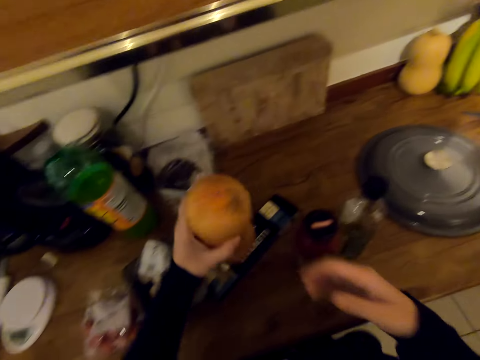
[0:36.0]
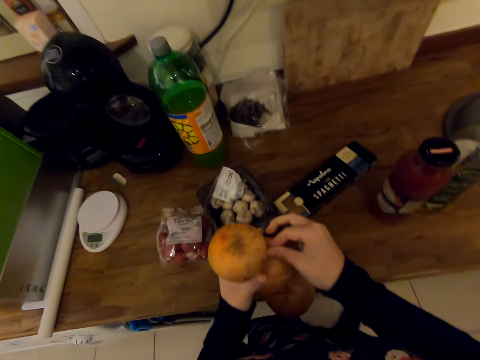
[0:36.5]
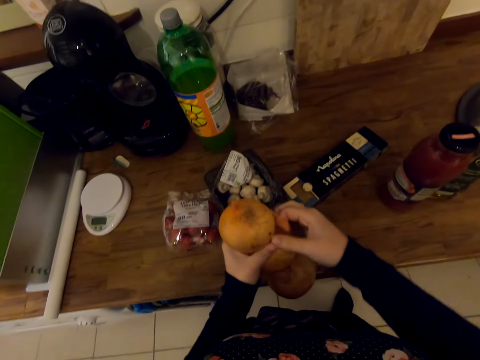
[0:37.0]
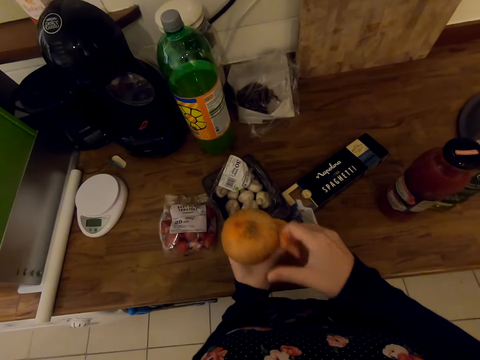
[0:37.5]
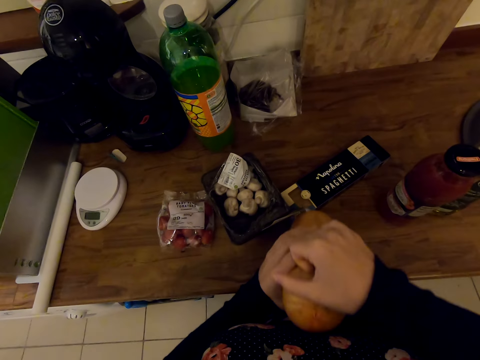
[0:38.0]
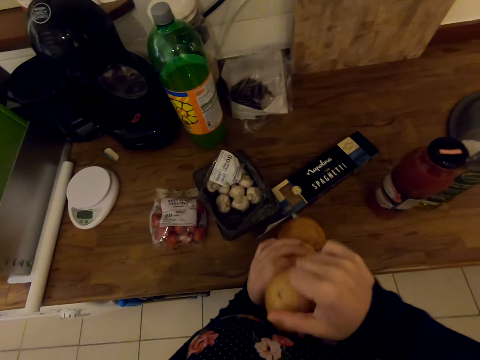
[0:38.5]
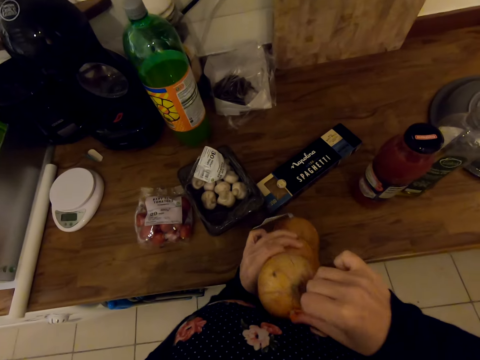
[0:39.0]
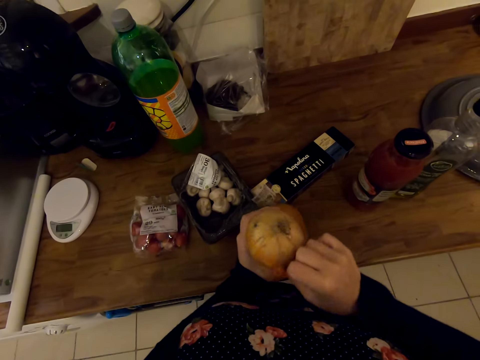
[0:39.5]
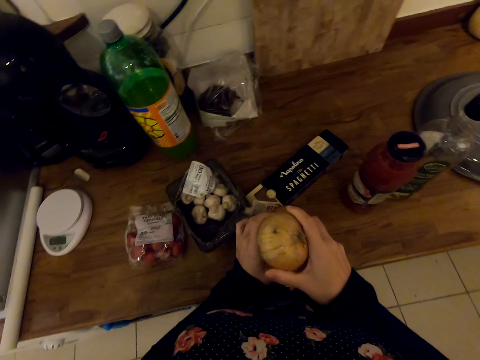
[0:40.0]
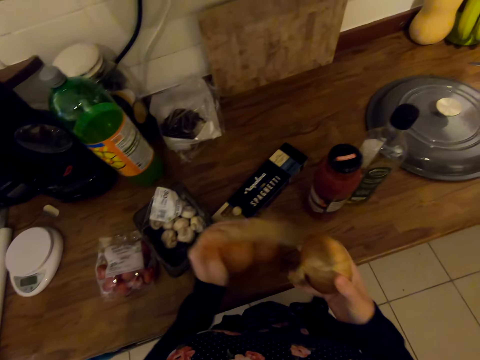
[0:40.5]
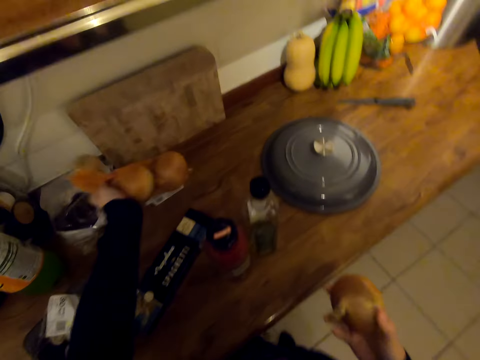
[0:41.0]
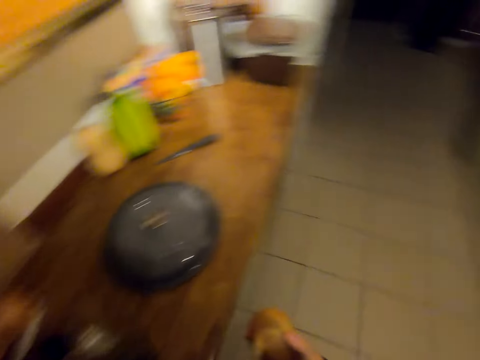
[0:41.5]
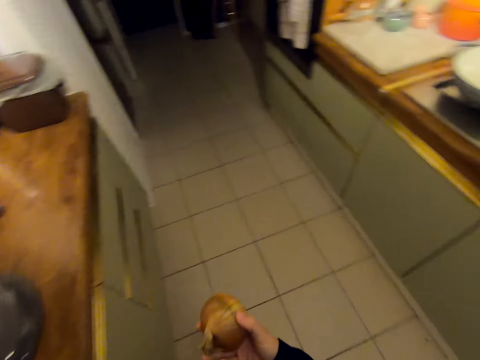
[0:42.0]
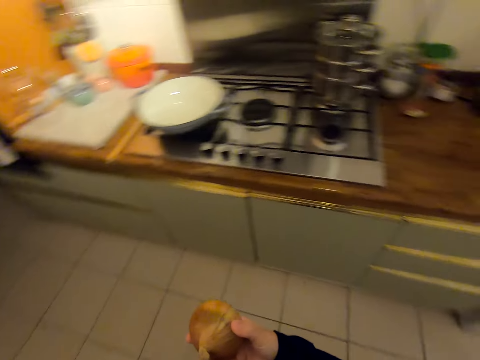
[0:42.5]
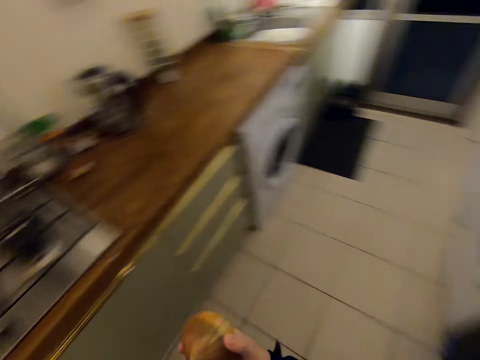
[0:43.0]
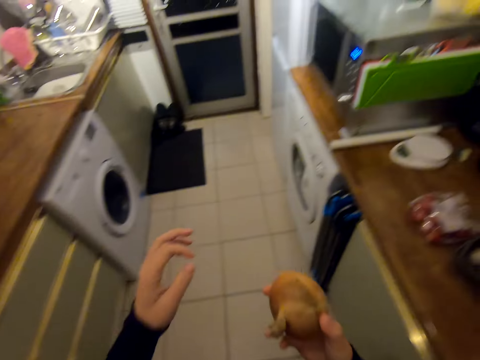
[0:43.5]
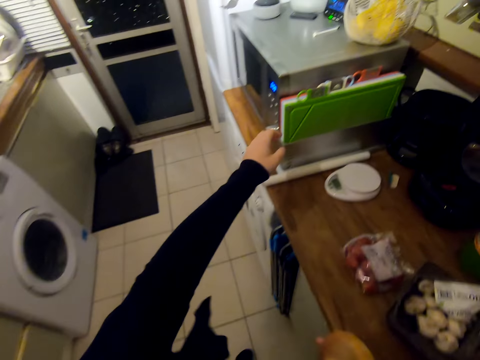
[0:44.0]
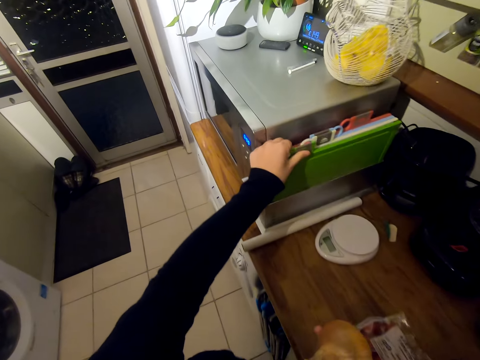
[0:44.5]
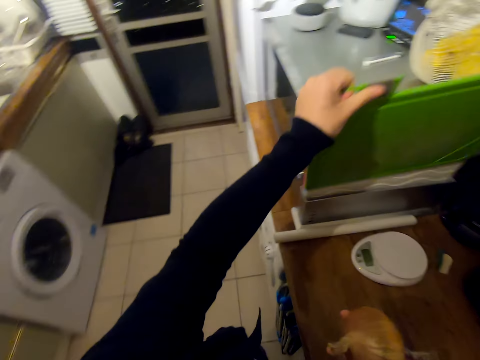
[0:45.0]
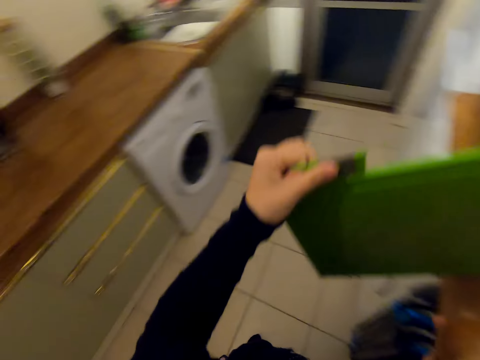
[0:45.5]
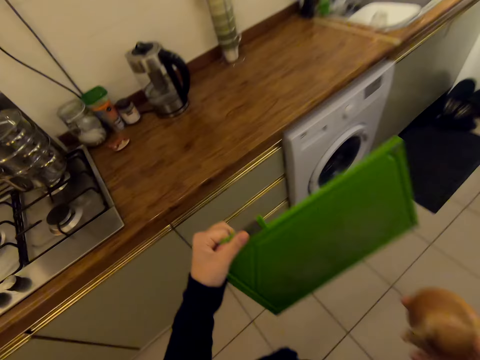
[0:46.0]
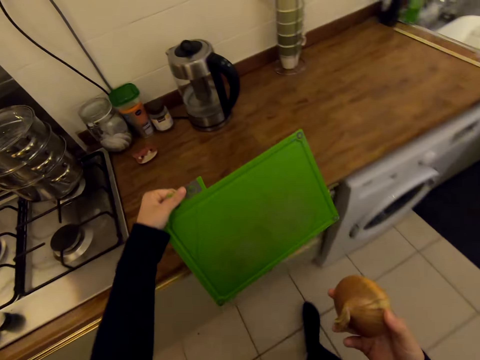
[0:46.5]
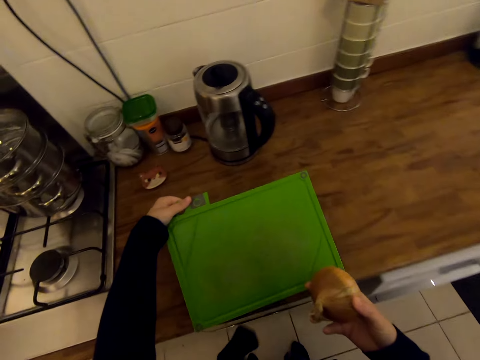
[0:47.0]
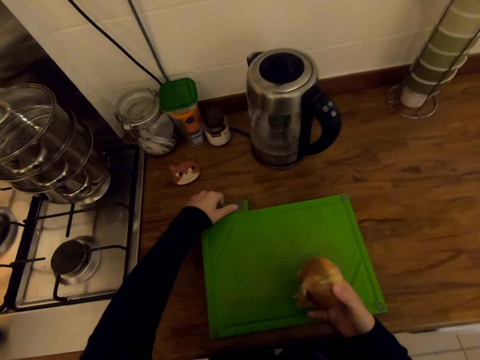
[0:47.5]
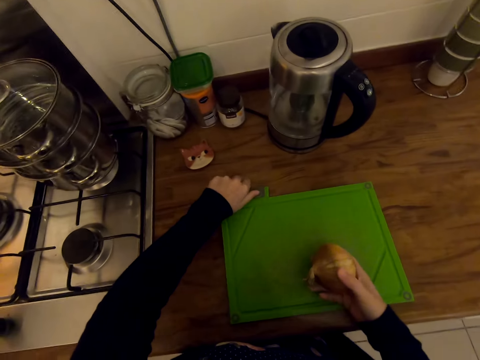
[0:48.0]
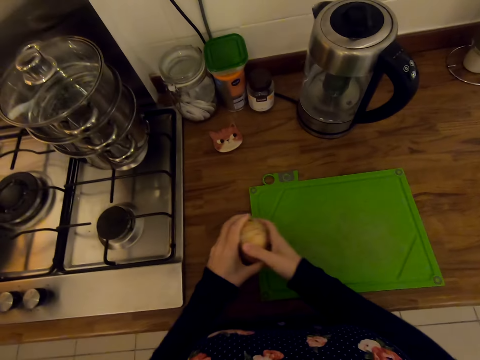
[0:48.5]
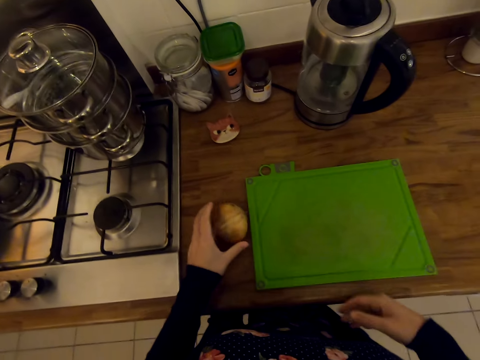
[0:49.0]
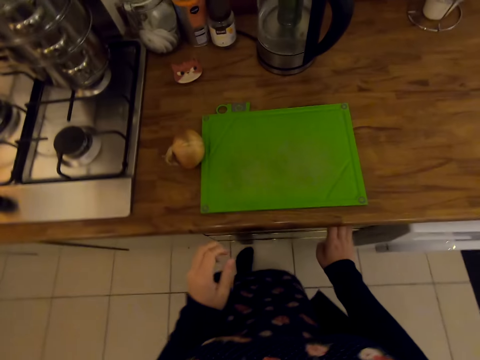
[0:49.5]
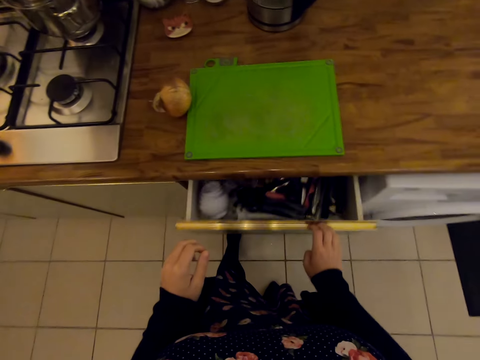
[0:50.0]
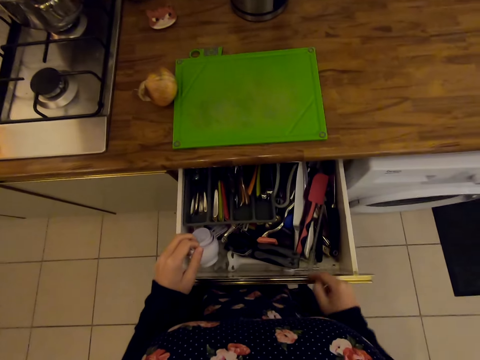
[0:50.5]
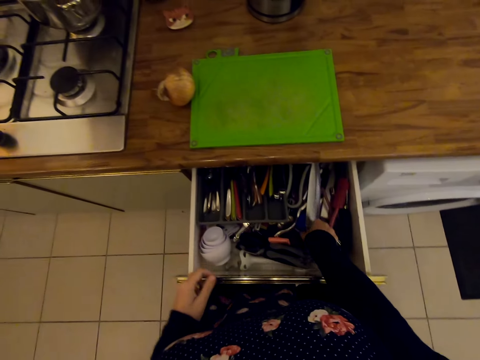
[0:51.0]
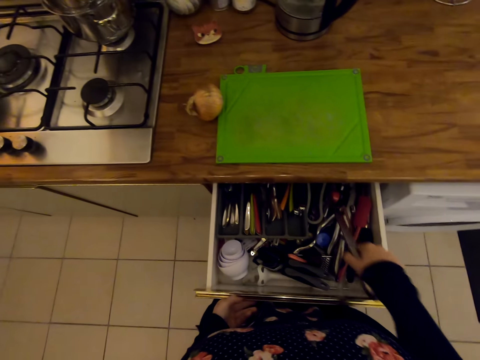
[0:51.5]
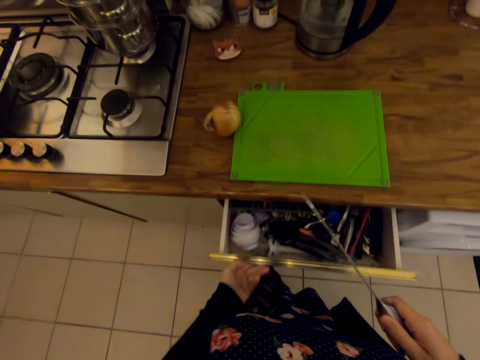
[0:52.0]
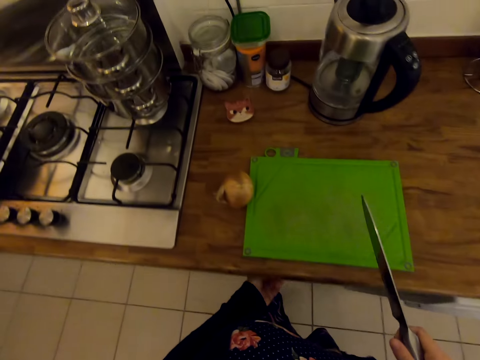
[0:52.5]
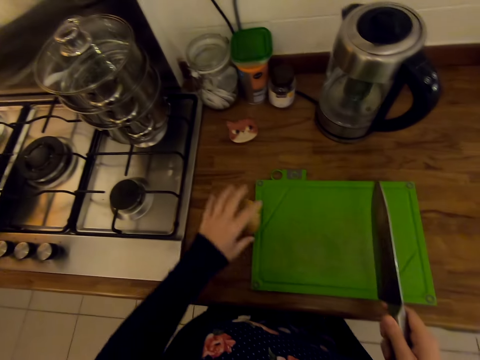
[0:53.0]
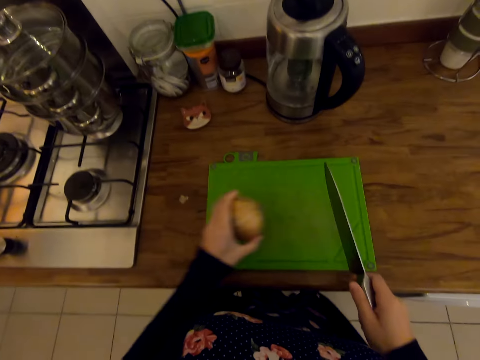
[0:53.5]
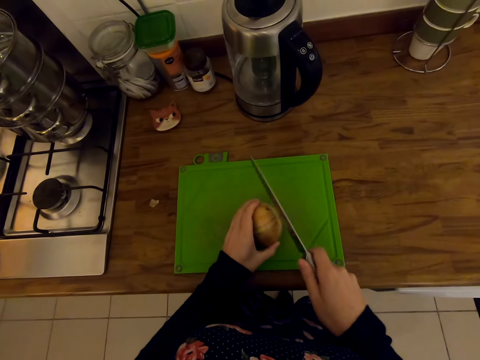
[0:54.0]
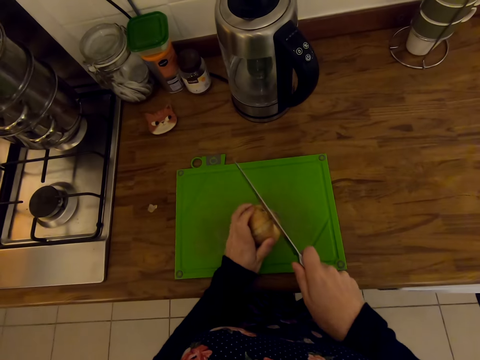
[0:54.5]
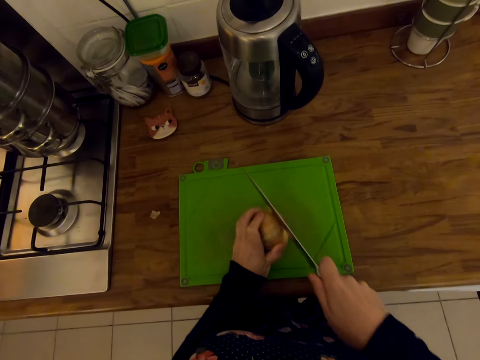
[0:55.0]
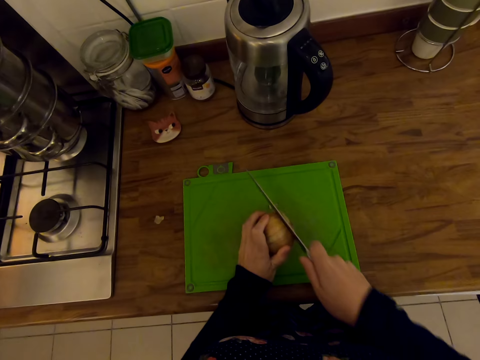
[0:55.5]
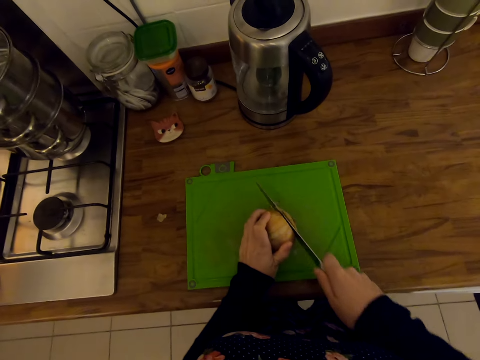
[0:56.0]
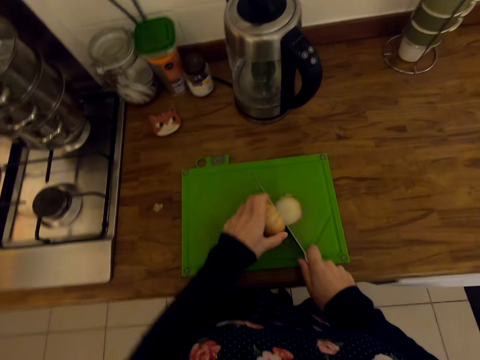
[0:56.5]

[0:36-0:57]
The camera wearer takes onions. He opens the onion bag. He takes one onion. He puts the other onions on the kitchen slab. He walks around. He turns around. He picks up a chopping board with his left hand. He turns around. He puts the chopping board on the kitchen slab. He puts the onion on the kitchen slab. He opens a drawer. He picks up a knife in the drawer. He closes the drawer. He takes the onion. He cuts the onion head with the knife.

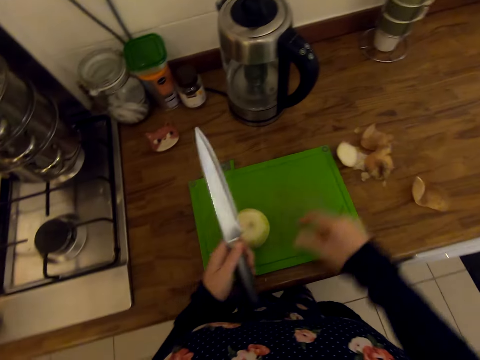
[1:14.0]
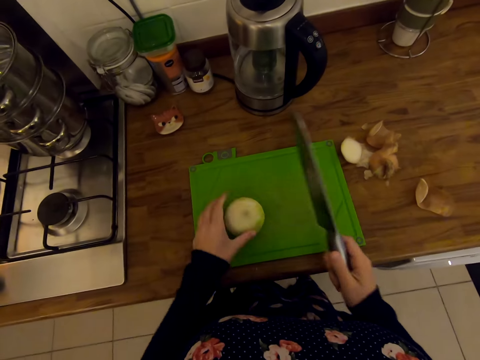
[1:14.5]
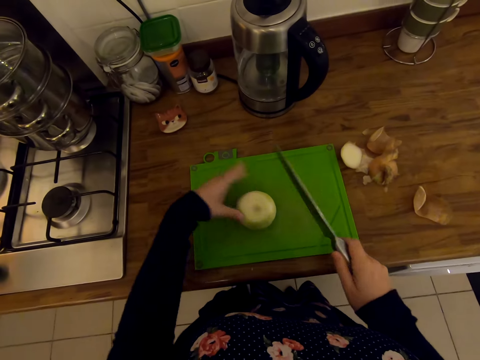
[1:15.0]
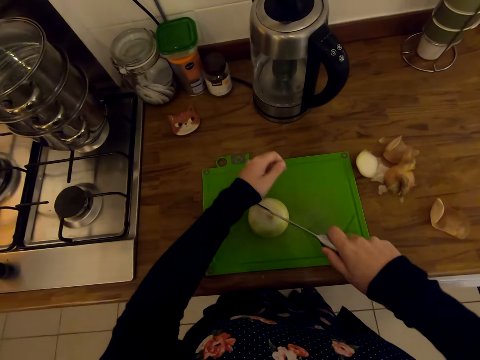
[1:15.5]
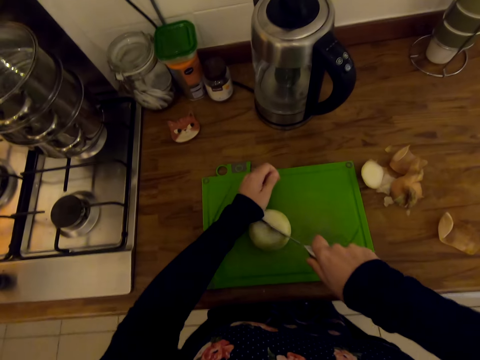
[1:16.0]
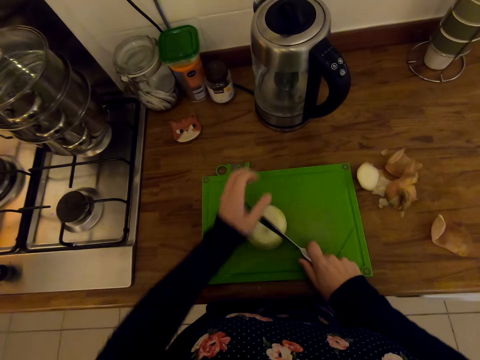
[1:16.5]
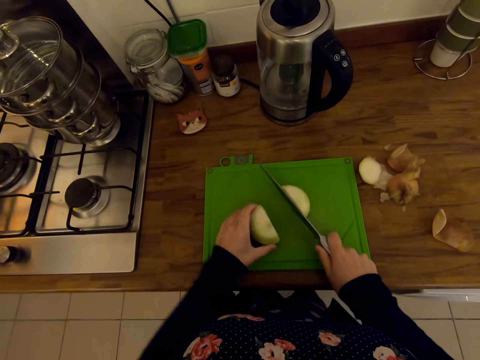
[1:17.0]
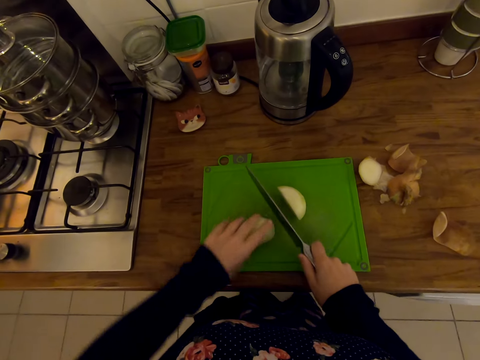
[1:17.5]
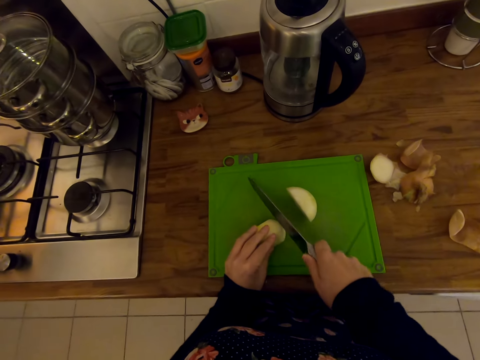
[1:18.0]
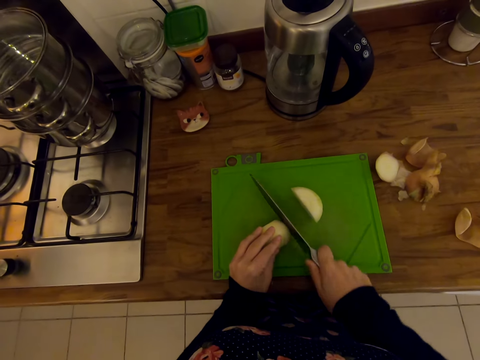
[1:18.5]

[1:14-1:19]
The camera wearer puts the peels in one place. They hold the knife with the right hand. They cut the onion with the knife. They hold a piece of onion. They chop the onion.
